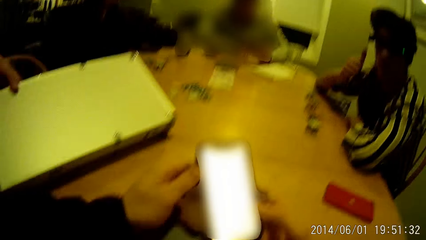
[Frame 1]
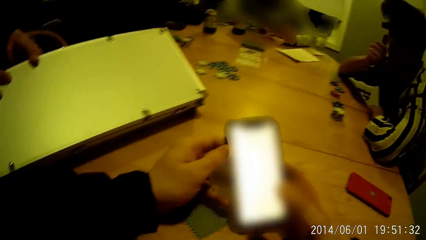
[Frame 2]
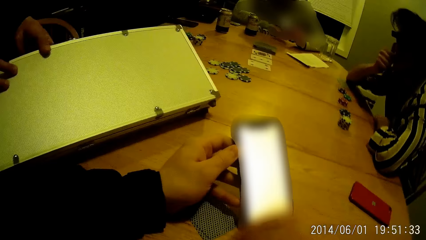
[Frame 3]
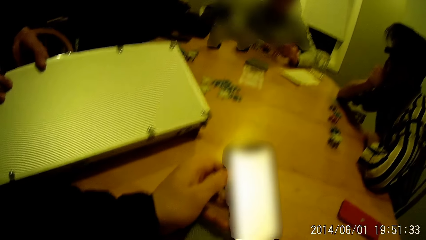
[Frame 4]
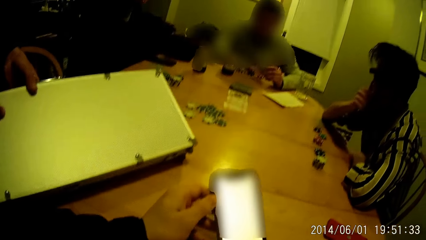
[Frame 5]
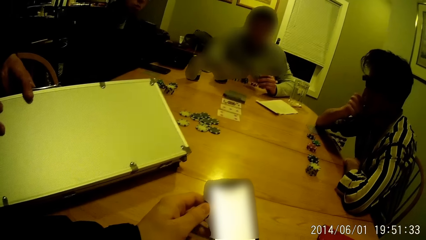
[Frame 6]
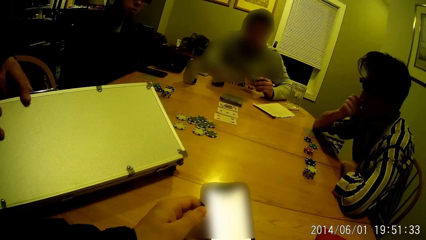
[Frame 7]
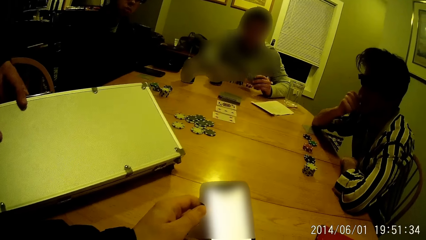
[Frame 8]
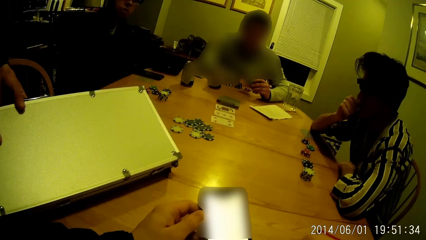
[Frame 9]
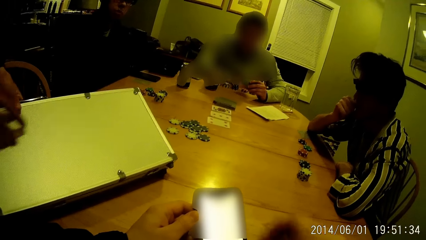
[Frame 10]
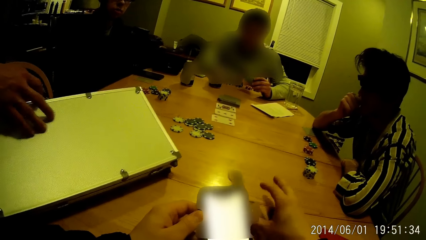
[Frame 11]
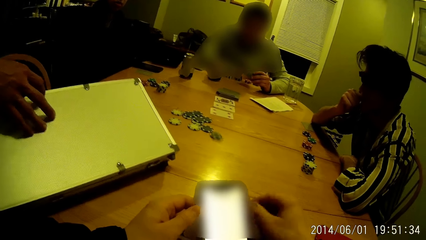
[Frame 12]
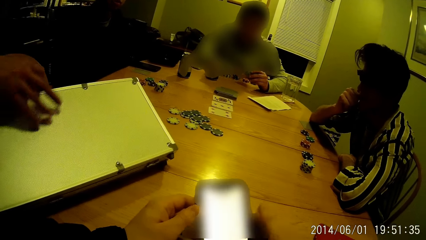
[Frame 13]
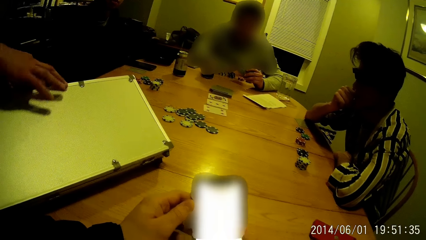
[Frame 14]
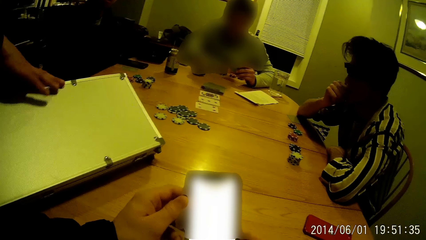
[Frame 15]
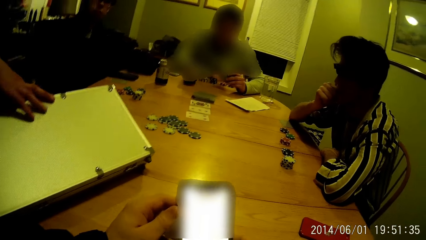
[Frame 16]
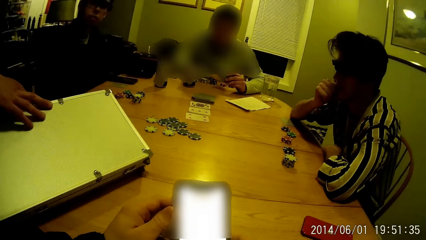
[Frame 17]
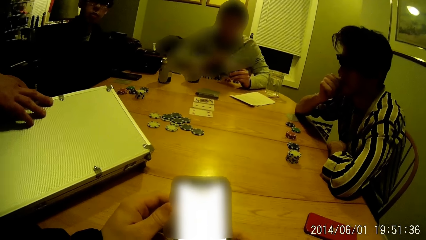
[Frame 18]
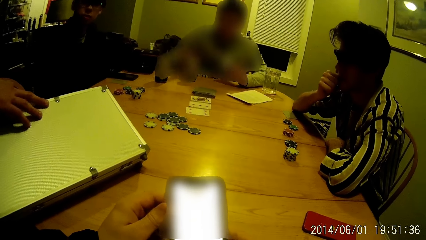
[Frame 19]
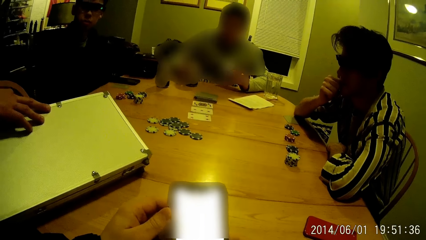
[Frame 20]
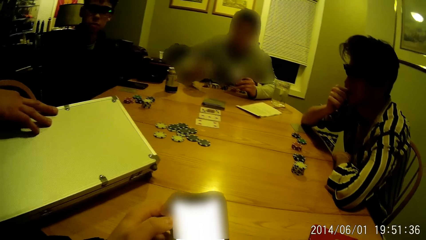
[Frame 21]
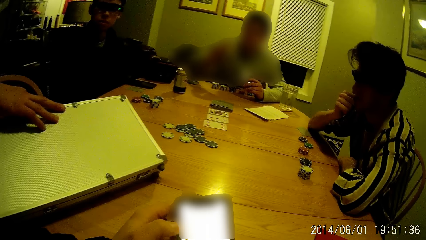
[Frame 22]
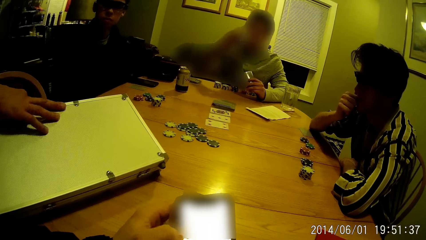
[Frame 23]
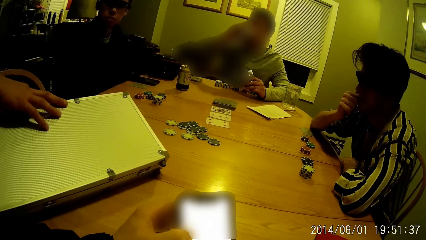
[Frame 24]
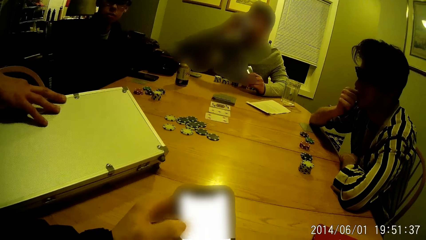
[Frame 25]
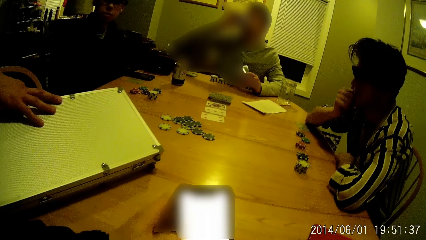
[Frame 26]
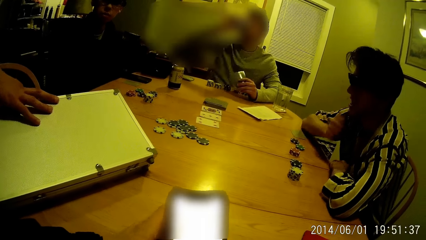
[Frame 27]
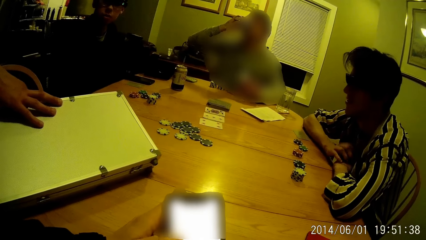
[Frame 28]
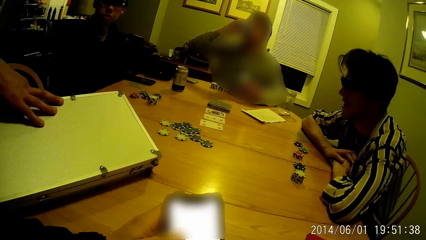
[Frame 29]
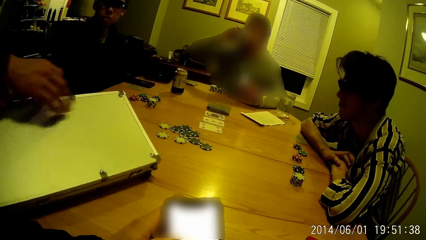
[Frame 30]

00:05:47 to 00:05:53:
A man scratches his nose. The camera wearer holds the phone with his left hand. He throws a poker chip on the table with his right hand. He plays a poker game. He holds the phone with both hands. Another man locks the equipment case with his right hand. A third man picks a can of soda from the table with his right hand. He drinks the can of soda in his right hand. The camera wearer operates the phone with both hands.

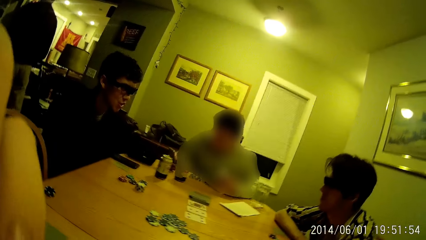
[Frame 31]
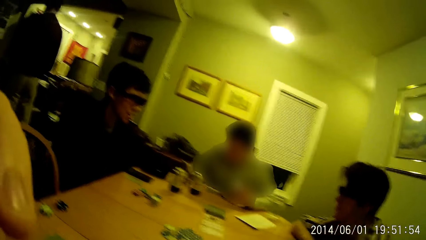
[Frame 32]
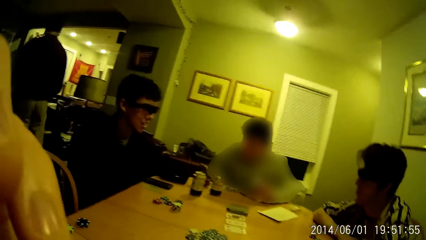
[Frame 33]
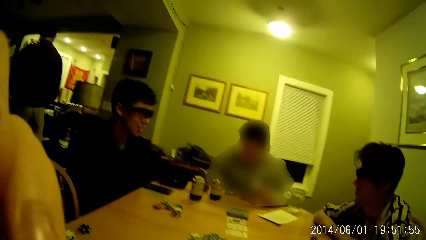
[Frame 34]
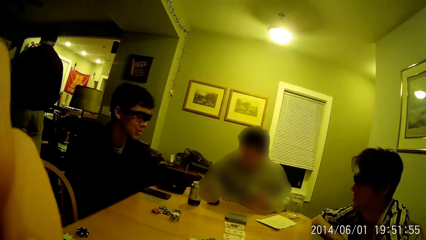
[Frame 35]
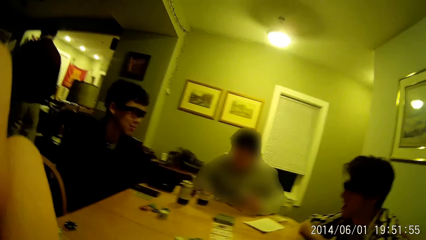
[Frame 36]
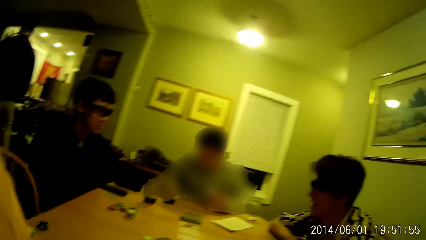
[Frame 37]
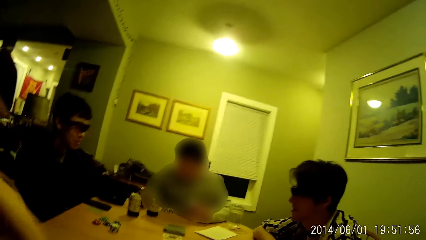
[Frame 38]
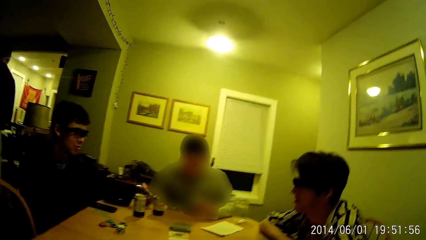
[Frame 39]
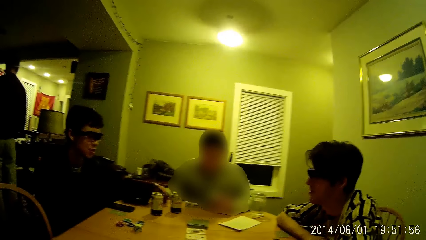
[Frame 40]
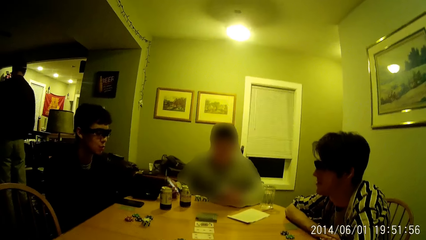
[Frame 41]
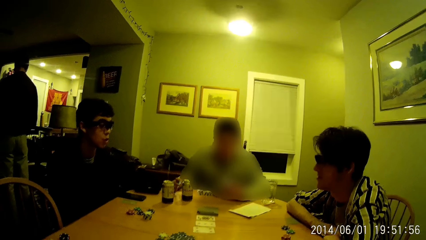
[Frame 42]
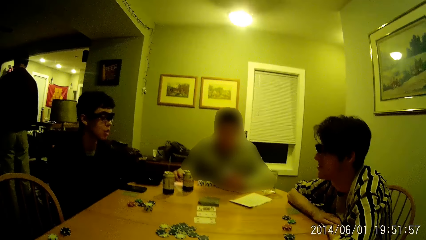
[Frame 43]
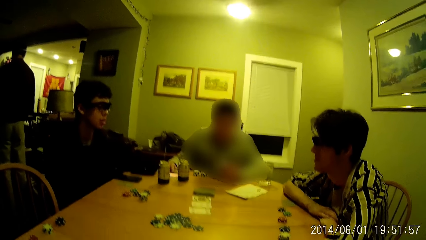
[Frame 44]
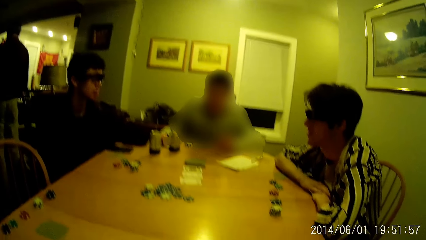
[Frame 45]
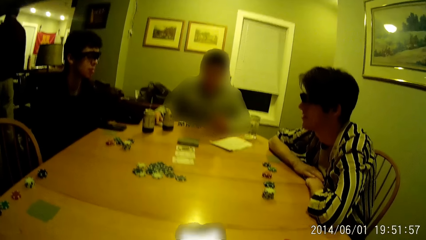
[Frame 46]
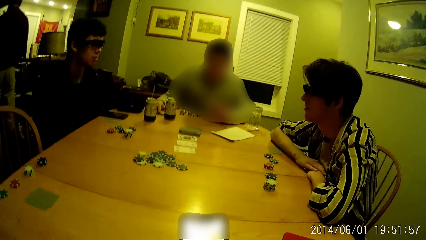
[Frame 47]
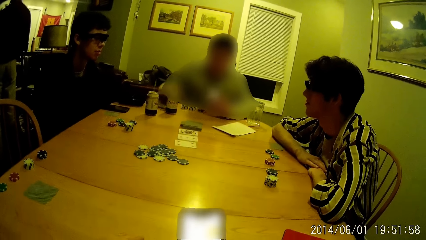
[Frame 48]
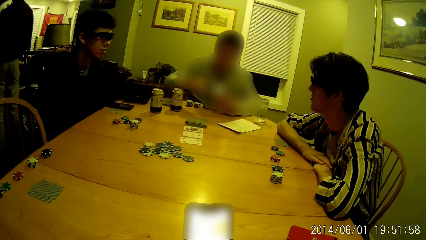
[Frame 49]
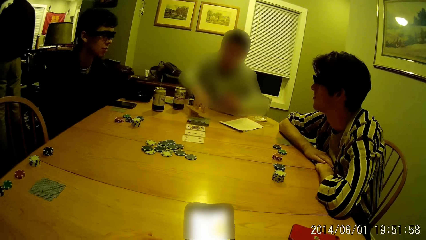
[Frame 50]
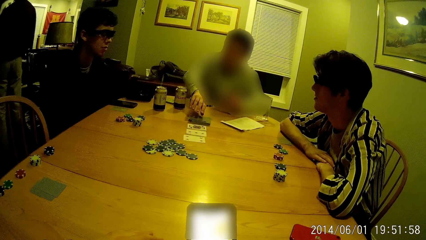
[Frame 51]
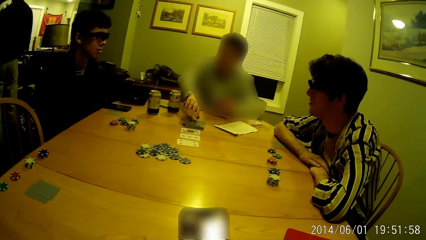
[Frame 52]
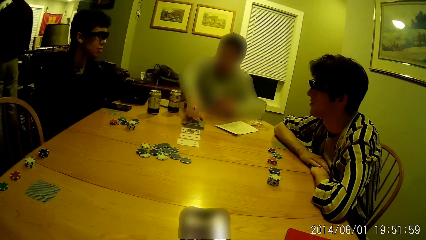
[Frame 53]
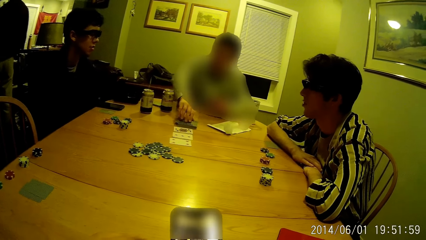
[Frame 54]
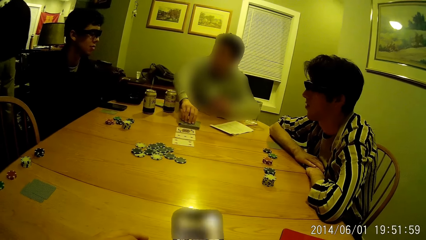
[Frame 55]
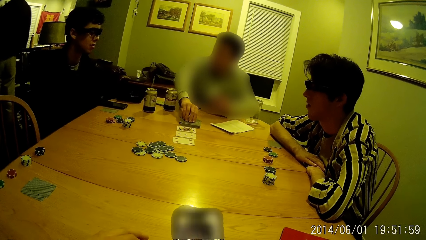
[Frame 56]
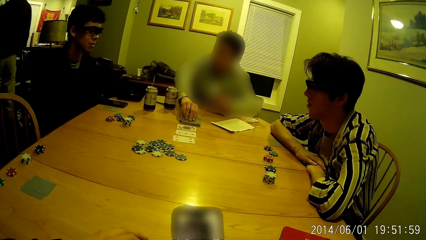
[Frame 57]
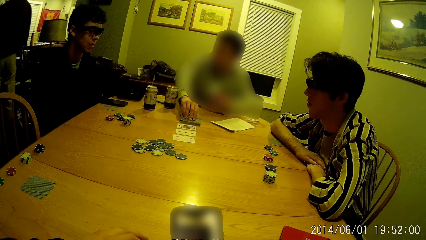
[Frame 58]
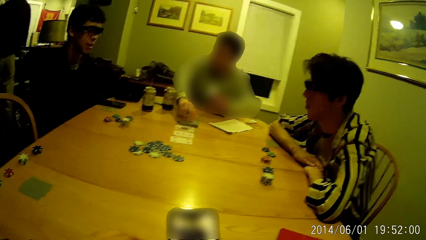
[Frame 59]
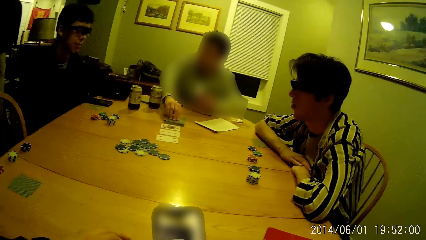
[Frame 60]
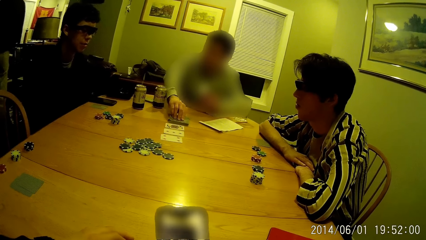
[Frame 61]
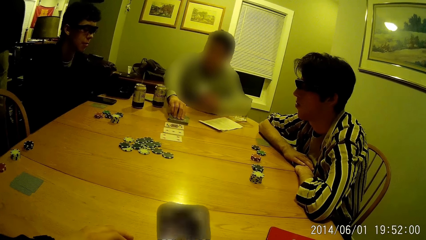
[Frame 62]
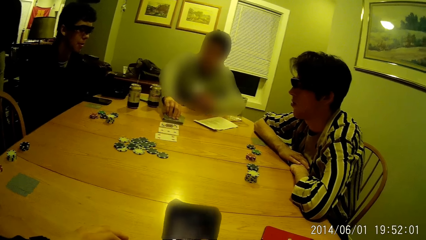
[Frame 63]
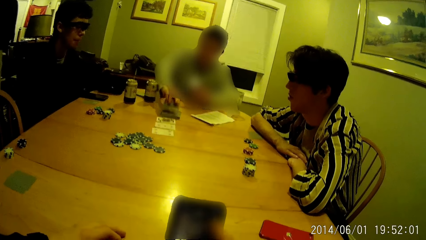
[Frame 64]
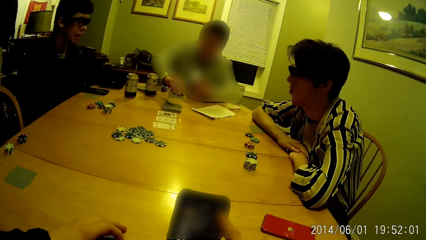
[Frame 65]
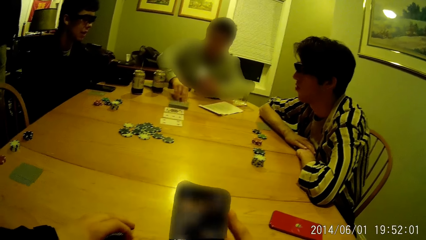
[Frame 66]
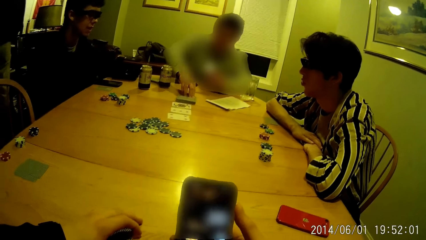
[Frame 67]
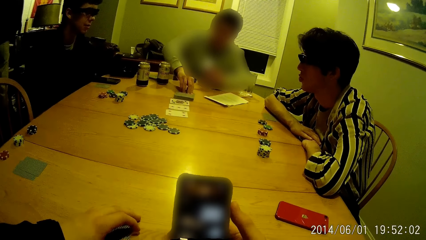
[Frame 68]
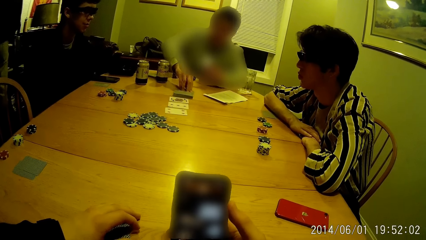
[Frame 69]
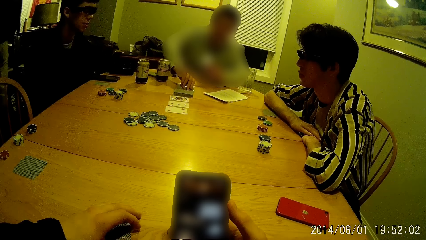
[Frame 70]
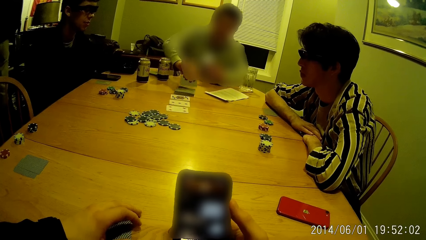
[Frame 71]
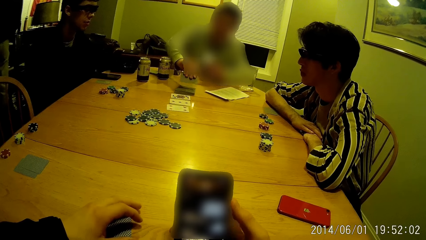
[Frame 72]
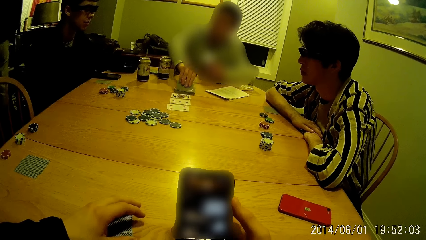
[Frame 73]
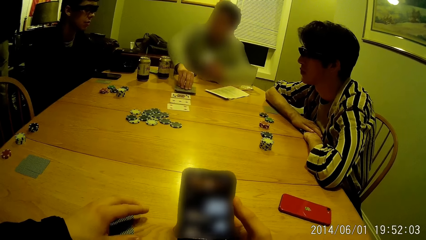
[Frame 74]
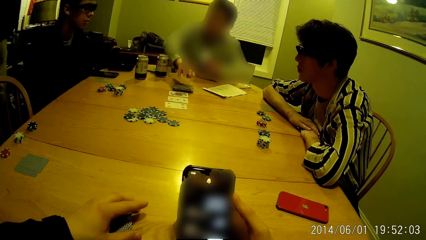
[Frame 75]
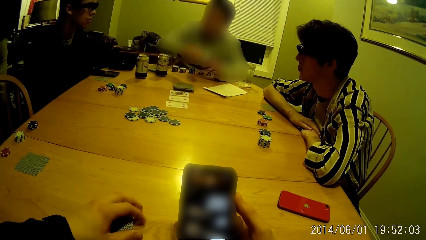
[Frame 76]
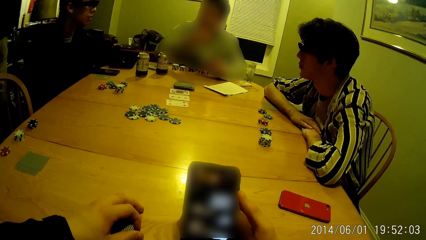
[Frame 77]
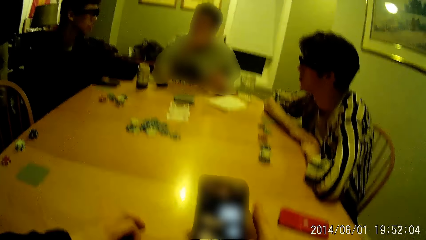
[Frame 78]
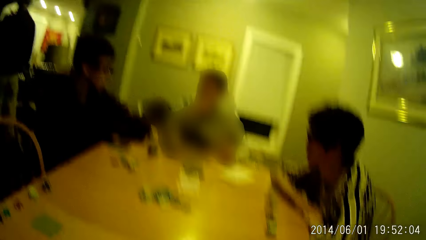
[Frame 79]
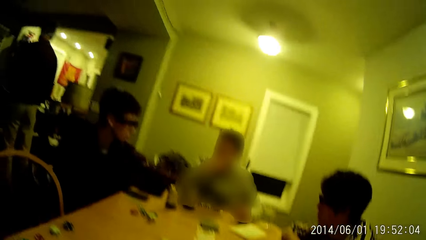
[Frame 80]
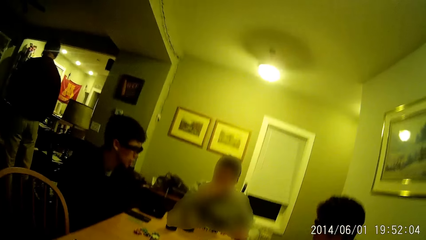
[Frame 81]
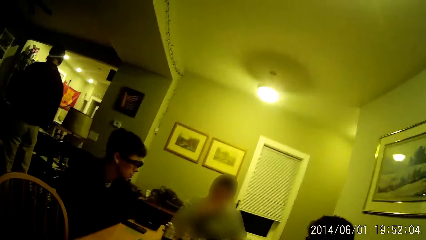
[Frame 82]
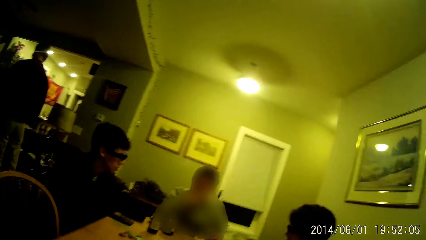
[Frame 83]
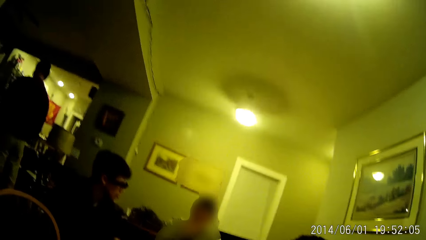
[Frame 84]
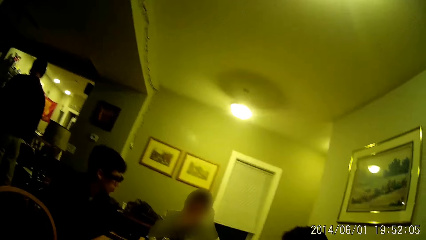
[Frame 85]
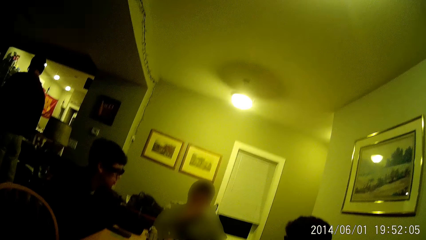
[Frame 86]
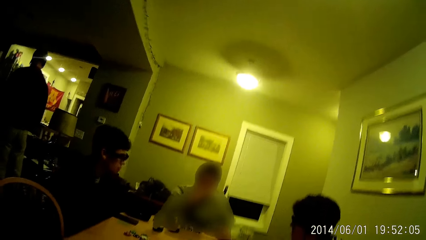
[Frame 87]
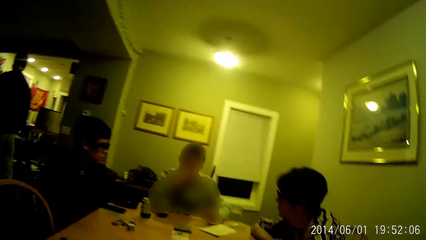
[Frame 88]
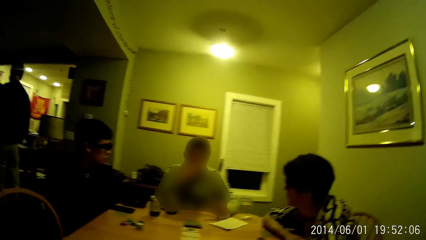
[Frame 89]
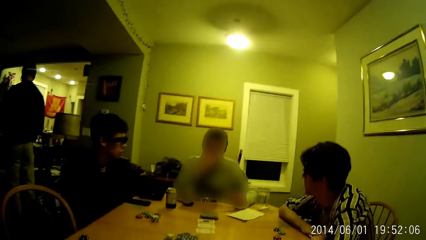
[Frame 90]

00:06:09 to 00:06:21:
The camera wearer removes his hand from his face. A man drops the phone on the table with his right hand. He arranges poker cards on the table. The camera wearer operates his phone with his right hand. The man interacts with another man. The first man picks a card from the pack of cards on the table with his right hand. He returns the card to the pack of cards with his right hand. He removes his hand from the poker card. He touches his face.
